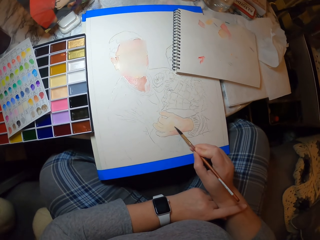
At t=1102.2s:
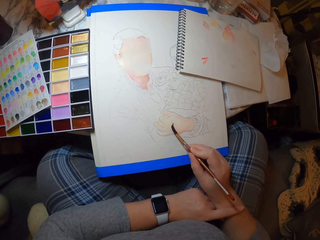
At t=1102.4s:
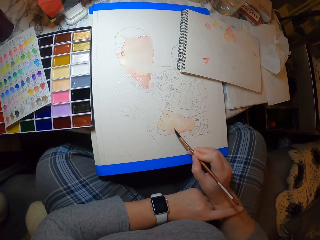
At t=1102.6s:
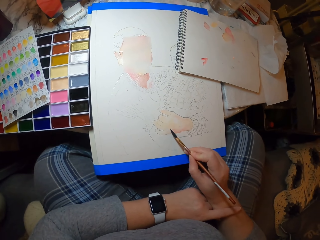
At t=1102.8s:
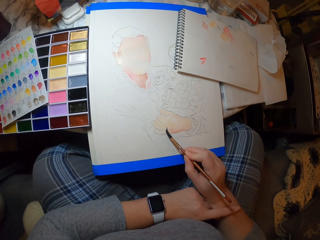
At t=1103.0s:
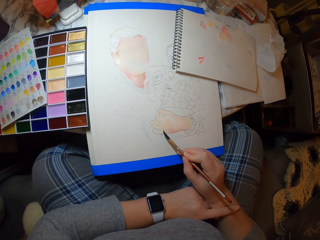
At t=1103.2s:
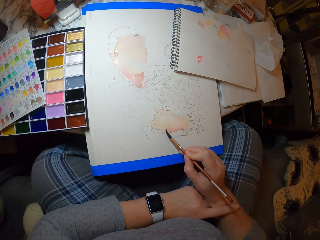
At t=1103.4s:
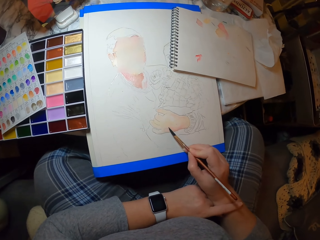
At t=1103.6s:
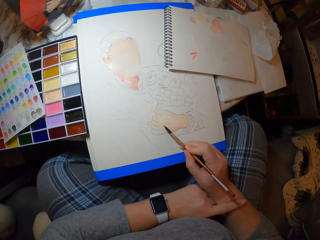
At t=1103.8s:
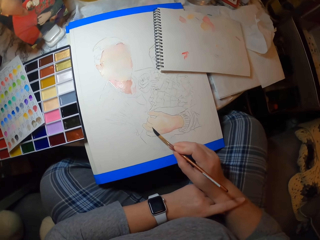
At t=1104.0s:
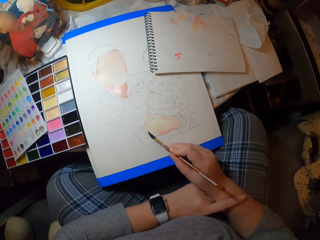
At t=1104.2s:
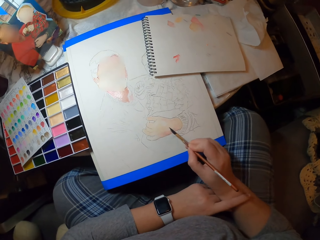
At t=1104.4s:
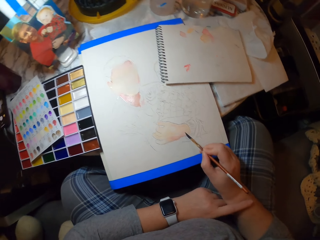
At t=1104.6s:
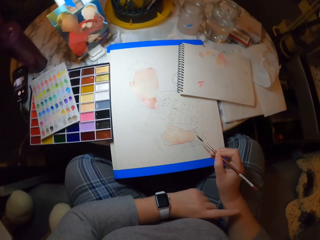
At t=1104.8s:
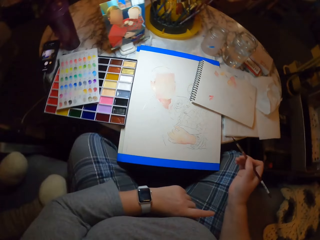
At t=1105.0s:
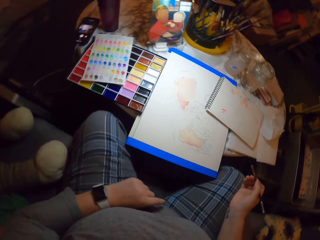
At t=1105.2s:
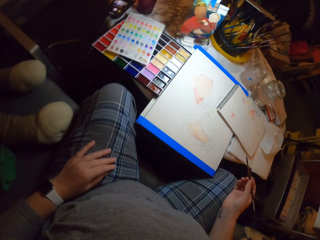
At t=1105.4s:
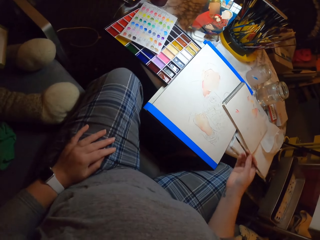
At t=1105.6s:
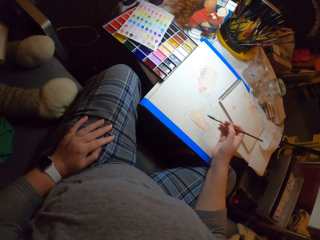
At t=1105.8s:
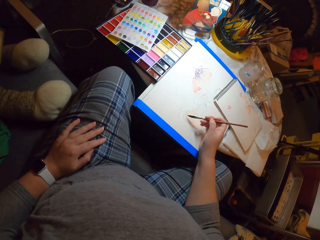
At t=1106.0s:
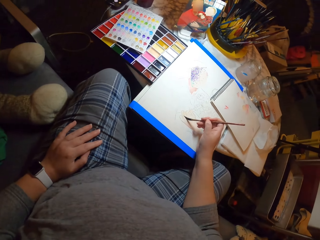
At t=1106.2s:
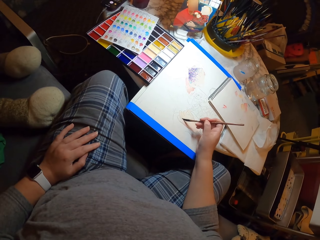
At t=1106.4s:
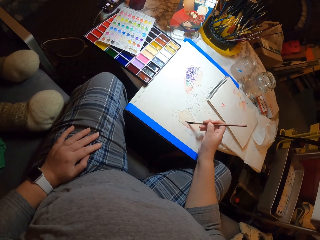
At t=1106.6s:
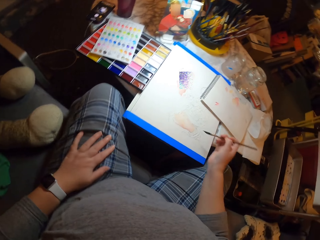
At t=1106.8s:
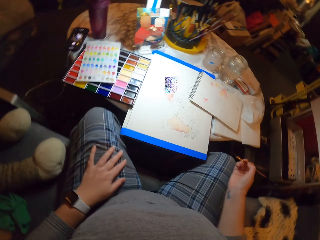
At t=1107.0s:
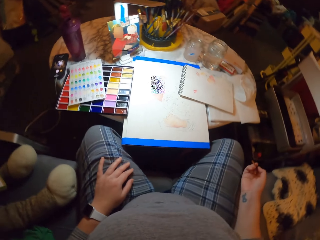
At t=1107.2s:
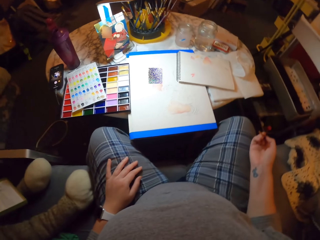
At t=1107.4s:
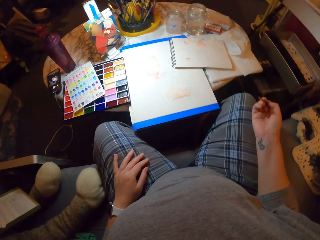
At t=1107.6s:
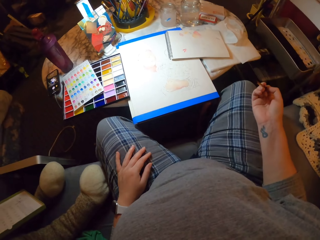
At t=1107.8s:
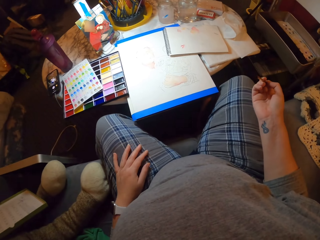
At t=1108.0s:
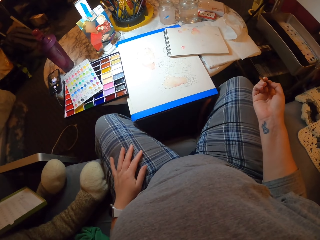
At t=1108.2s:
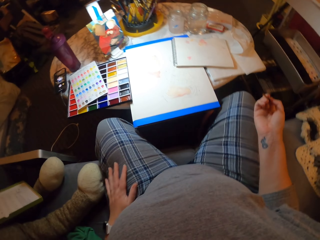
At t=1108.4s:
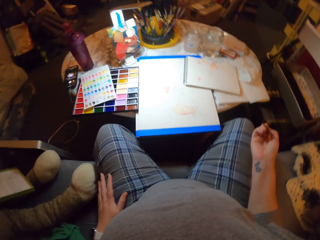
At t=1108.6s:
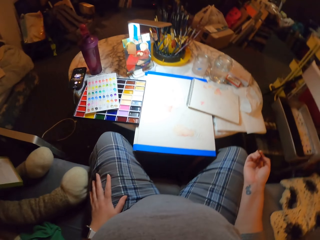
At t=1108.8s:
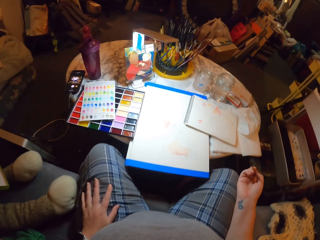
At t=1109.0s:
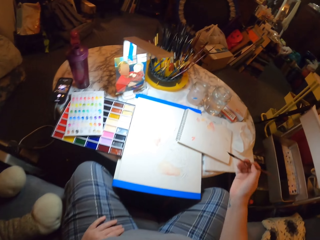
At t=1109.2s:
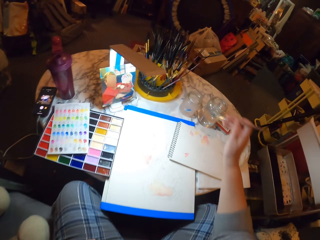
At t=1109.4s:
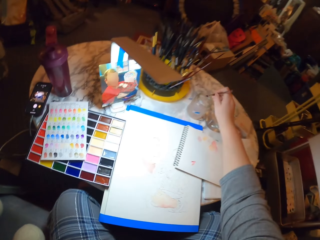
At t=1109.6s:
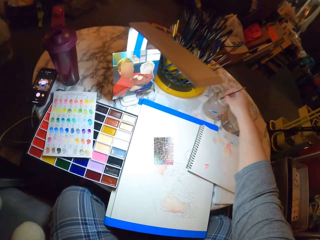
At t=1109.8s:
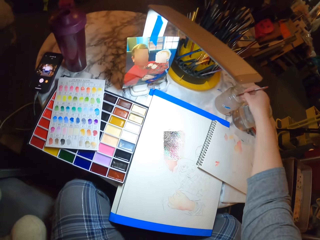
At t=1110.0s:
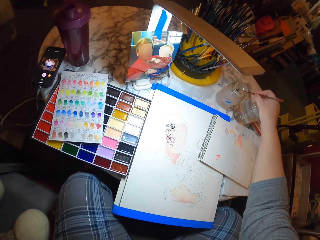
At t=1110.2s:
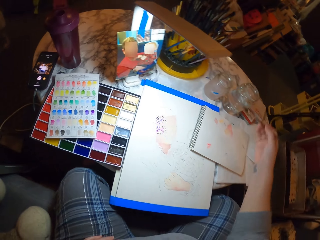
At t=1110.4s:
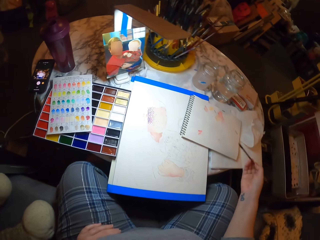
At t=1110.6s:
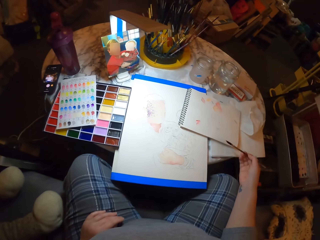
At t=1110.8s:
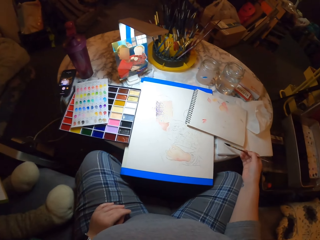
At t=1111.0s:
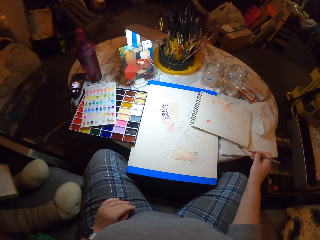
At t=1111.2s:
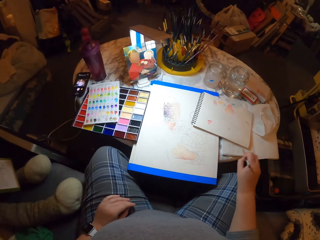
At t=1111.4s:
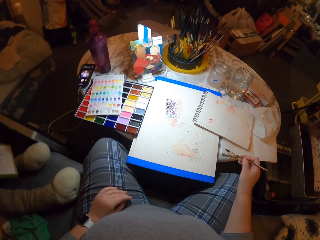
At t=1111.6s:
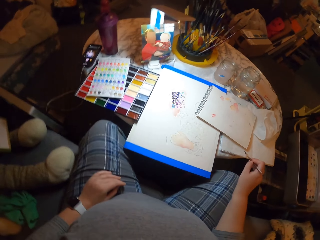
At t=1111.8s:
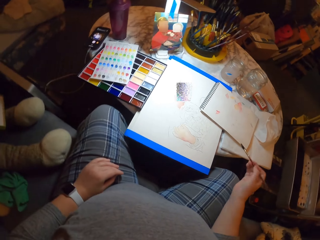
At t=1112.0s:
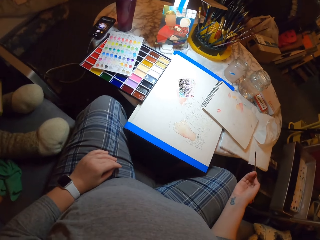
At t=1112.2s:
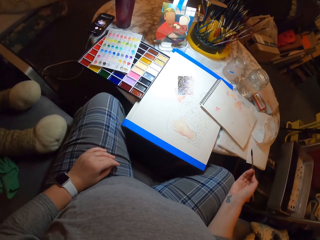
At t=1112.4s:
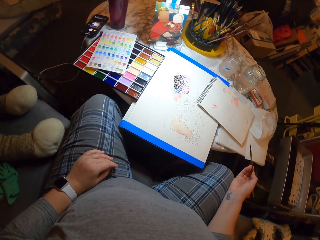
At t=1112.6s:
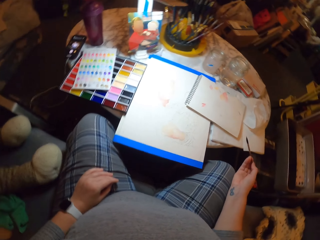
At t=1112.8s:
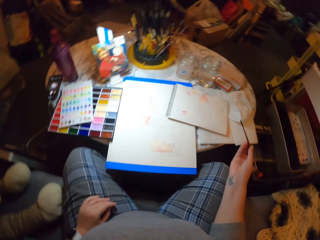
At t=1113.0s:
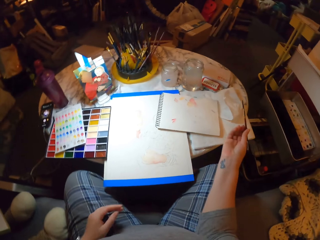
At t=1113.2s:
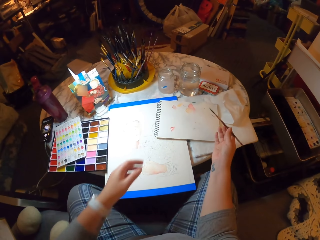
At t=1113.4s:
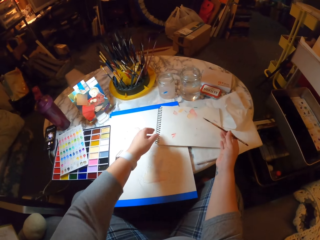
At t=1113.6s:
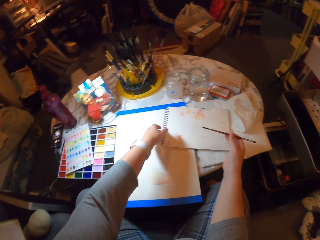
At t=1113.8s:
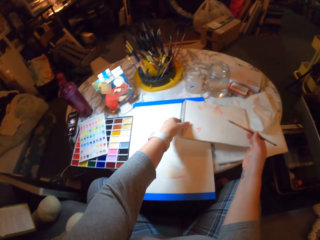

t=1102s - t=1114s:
The camera wearer moves the left hand. She paints the drawing. She turns her head. She dips the brush in the water container. She rubs the brush on a book. She looks at a picture.

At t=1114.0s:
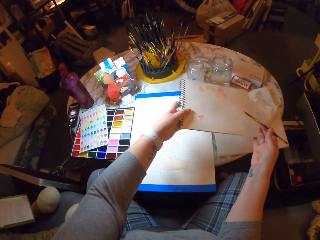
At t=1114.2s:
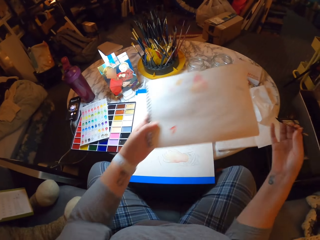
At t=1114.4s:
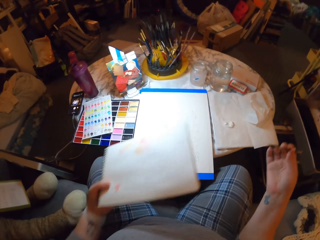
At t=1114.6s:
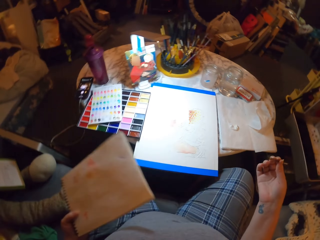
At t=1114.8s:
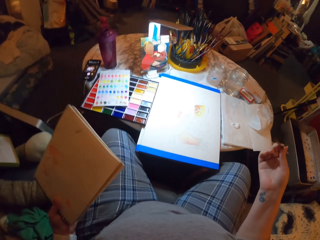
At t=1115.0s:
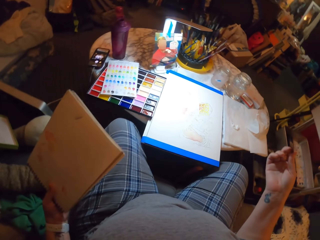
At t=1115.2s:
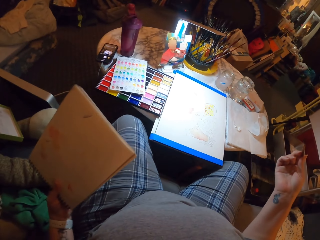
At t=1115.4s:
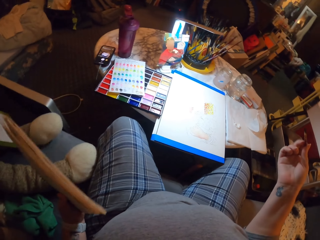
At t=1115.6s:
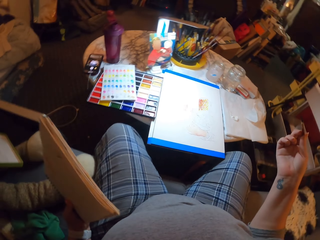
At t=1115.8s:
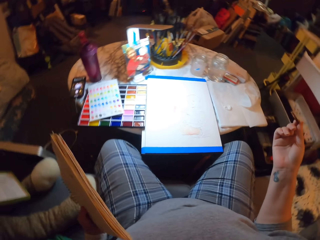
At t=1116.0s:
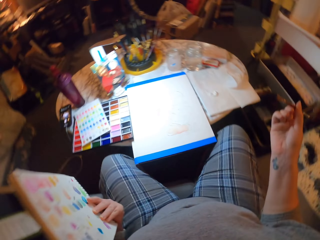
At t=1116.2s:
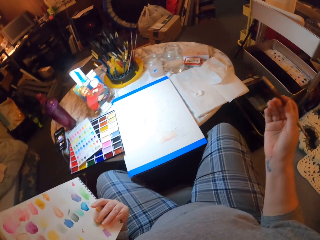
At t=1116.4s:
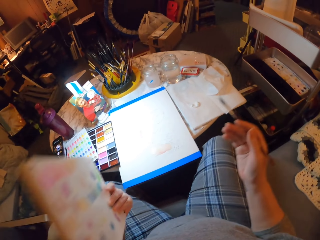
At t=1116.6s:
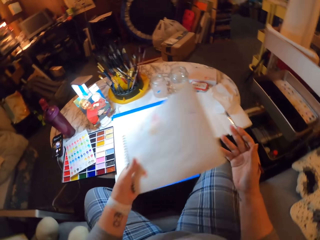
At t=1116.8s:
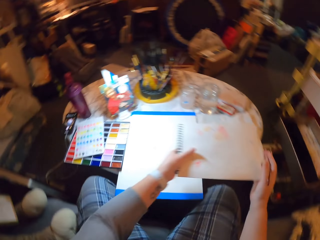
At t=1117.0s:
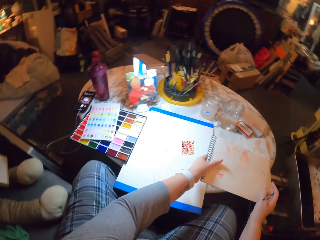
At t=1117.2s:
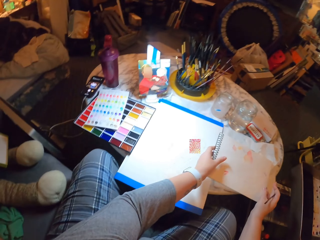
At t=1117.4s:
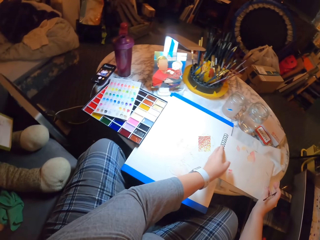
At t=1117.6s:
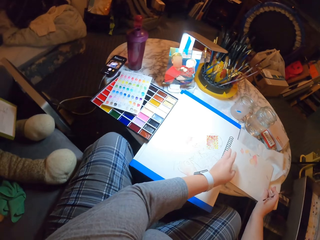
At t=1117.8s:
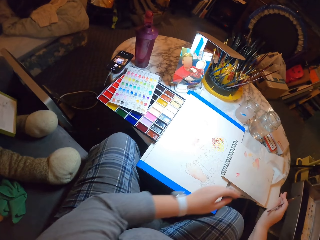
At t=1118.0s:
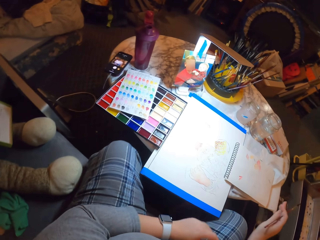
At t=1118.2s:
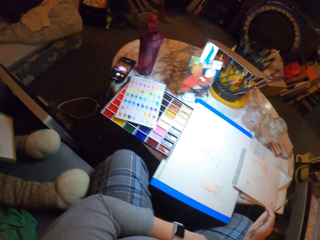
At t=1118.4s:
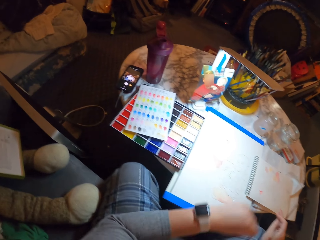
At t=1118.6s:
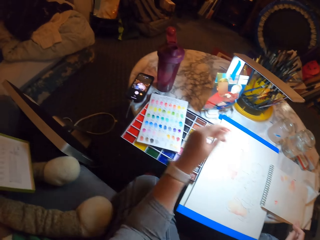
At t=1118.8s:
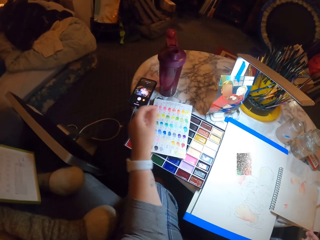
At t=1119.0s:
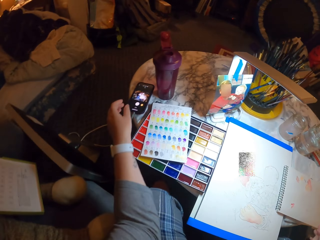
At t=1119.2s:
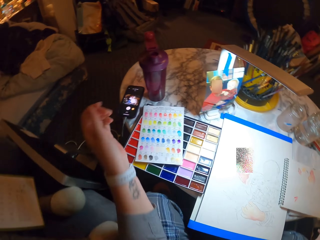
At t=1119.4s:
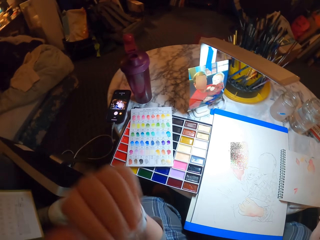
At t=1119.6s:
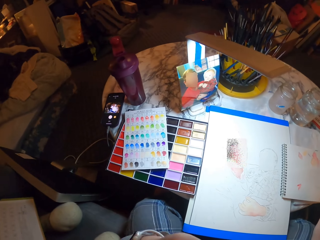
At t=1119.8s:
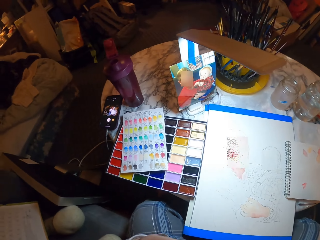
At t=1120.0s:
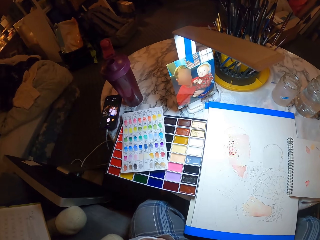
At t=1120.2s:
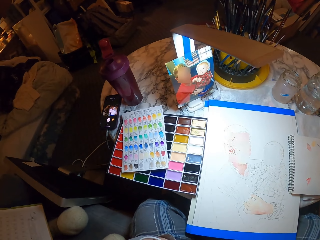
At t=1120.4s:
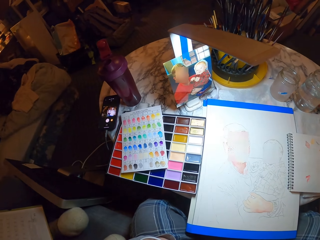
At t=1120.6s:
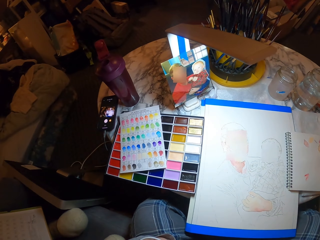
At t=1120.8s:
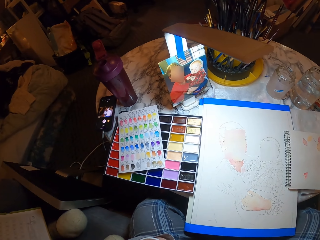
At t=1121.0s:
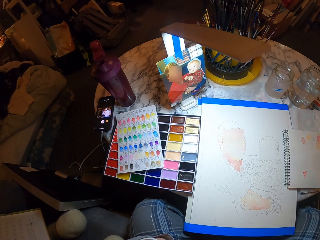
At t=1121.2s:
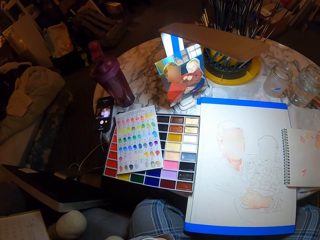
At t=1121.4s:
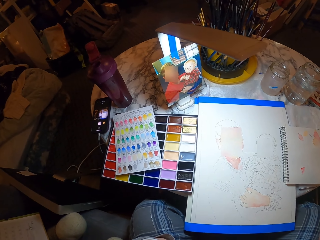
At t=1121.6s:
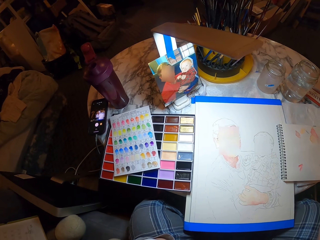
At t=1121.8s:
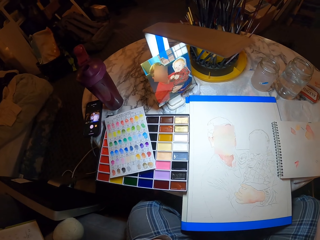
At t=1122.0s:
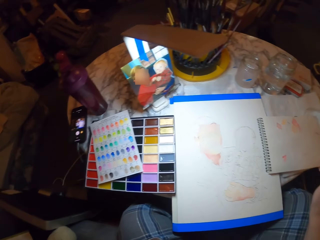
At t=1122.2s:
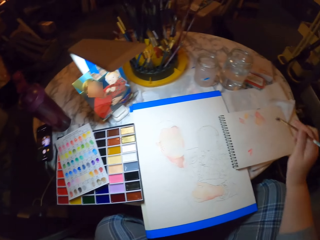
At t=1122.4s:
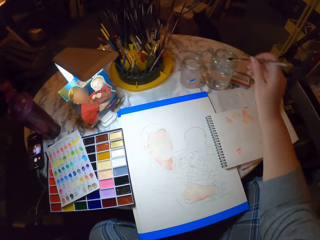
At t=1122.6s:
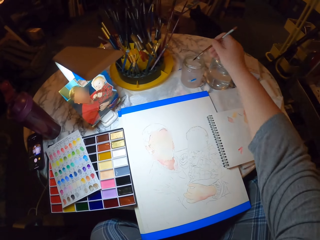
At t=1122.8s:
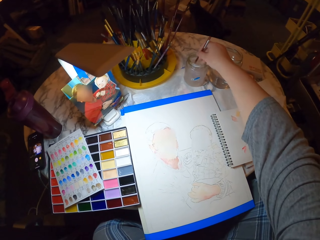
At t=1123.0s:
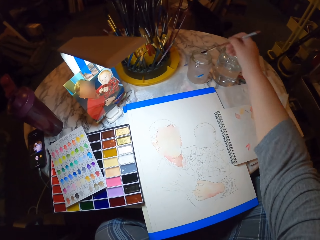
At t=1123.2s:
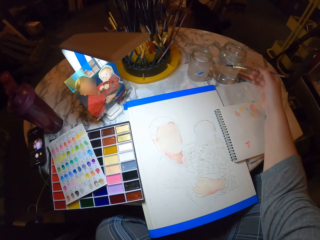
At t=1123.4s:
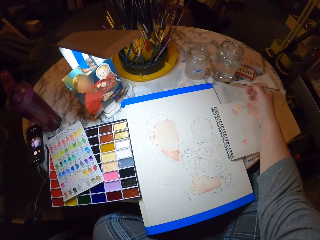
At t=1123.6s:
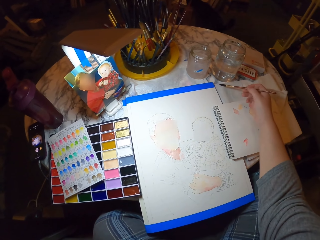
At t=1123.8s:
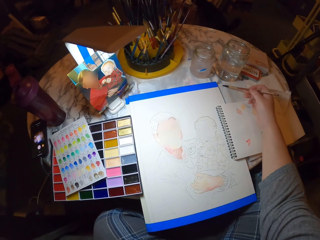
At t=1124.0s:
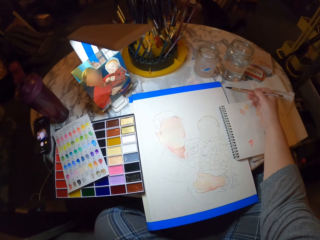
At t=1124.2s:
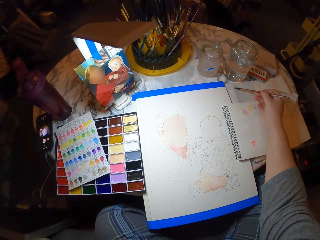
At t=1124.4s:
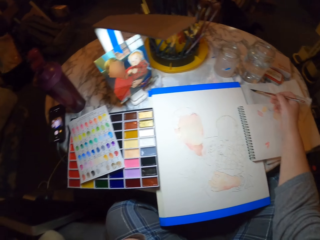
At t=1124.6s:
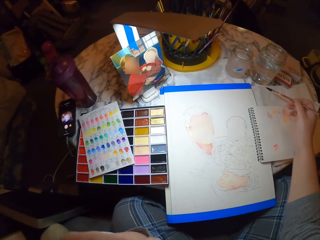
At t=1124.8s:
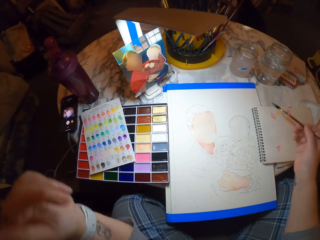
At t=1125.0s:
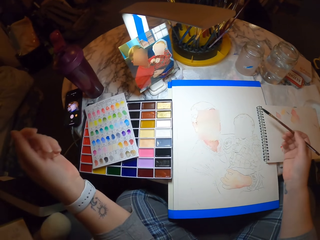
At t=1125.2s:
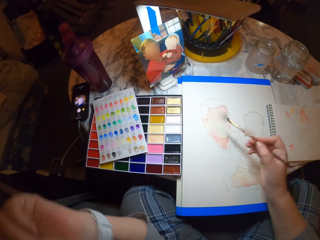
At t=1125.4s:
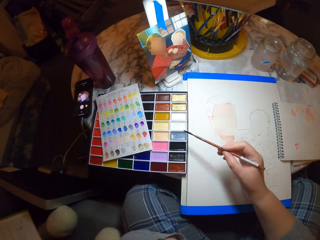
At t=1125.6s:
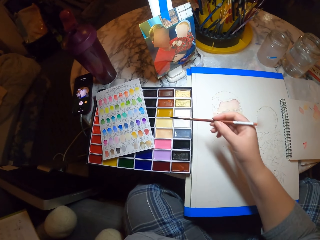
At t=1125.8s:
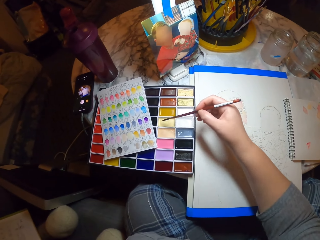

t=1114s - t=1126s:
The camera wearer wipes the brush on the book. They pick up the book on the table. They turn the book on the hand. They place the book on the table. They move the left hand. They look at the phone. They dip the brush in the water container. They rub the brush on the book. They move the left hand.
